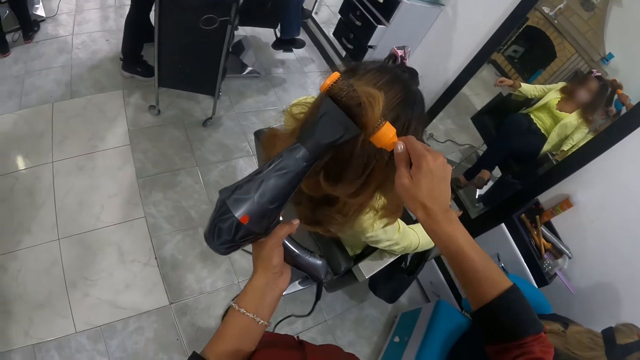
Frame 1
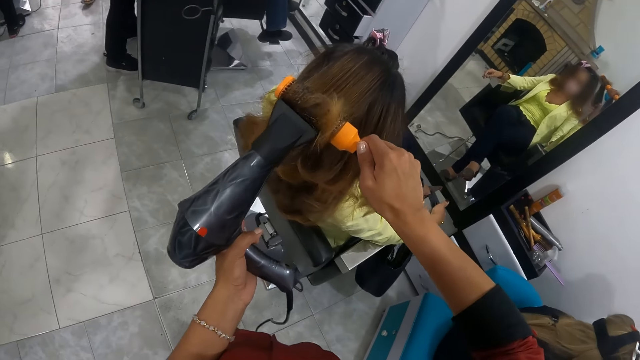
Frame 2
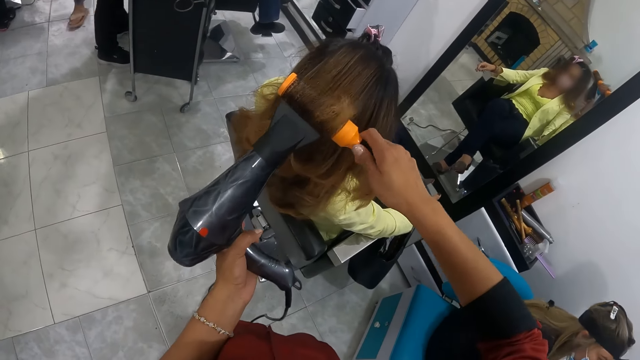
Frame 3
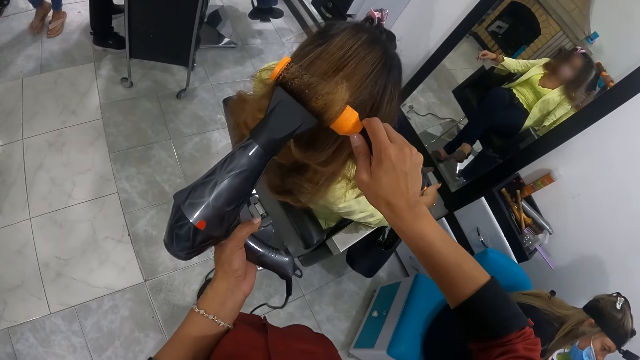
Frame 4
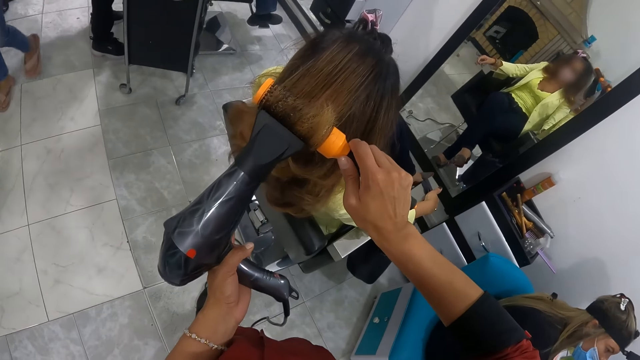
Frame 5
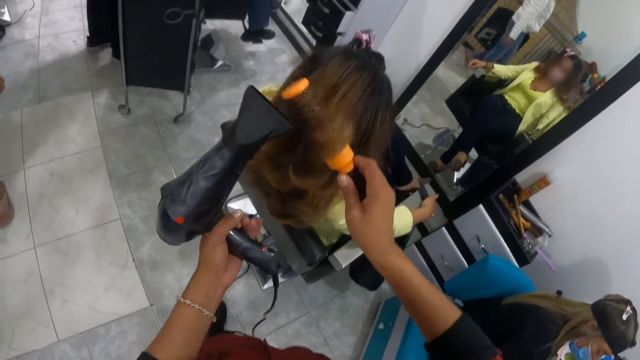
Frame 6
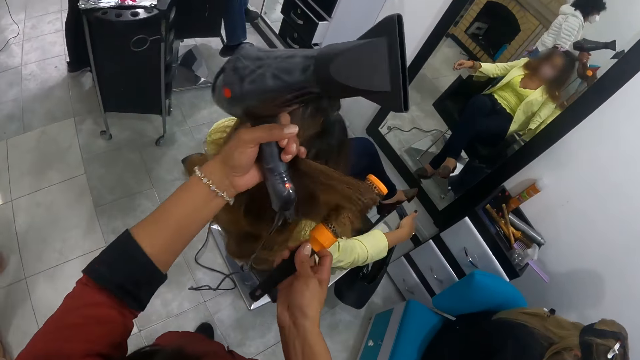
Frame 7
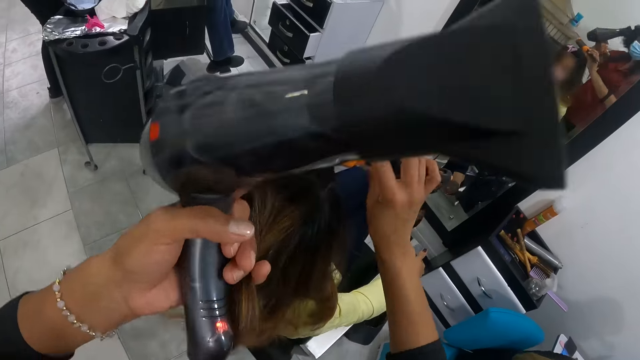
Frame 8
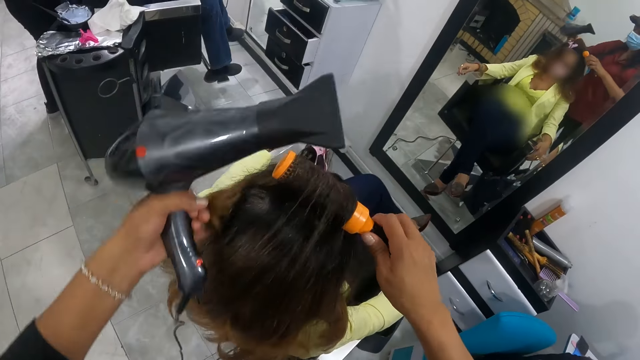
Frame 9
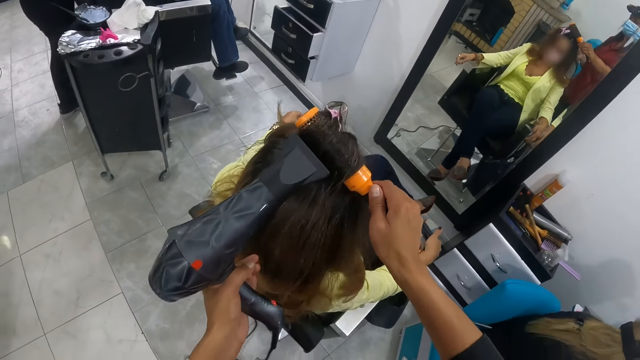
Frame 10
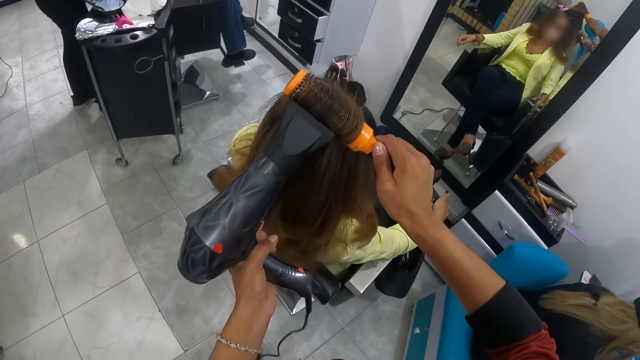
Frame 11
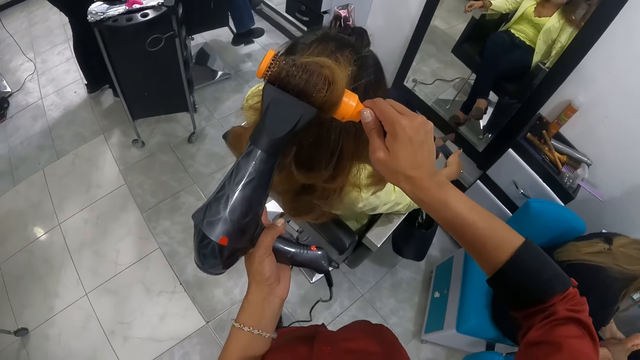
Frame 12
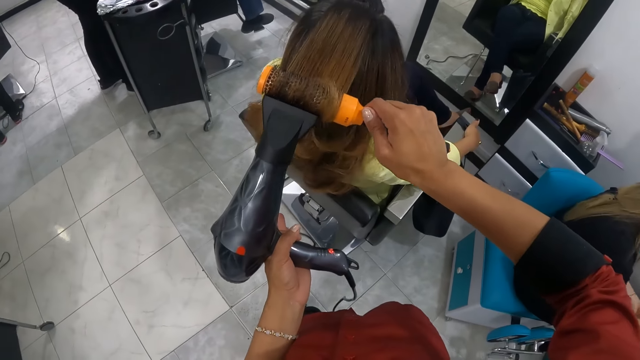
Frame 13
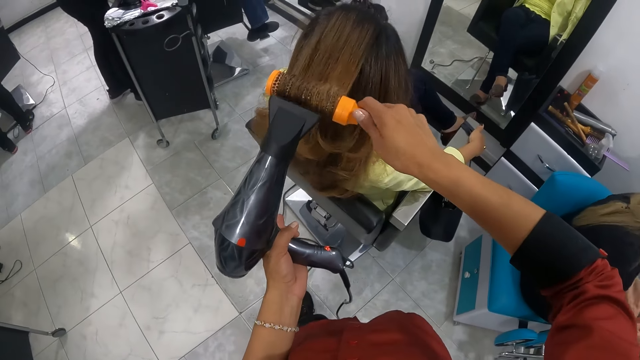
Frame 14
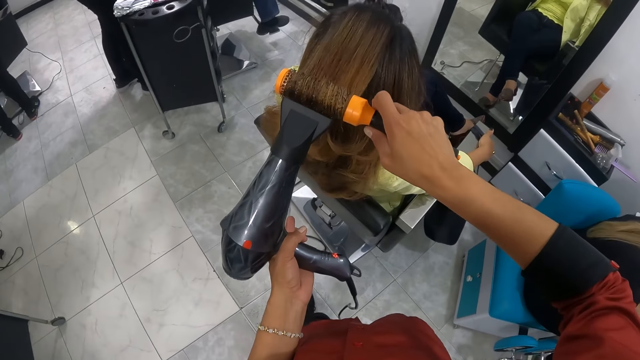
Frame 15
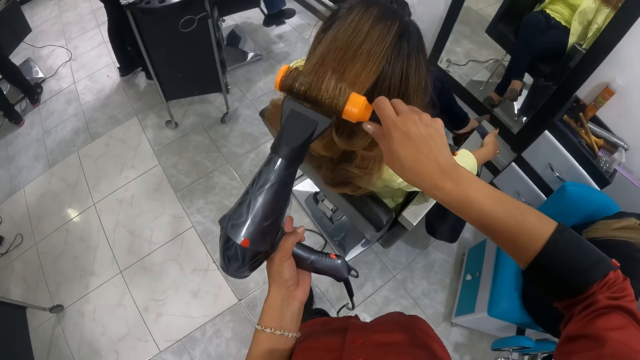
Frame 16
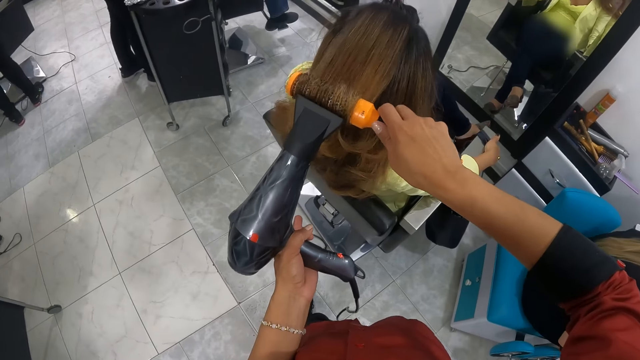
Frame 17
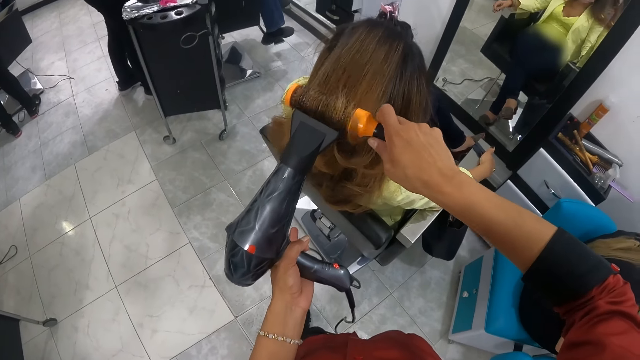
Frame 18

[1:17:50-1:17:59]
The camera wearer rolls the hair dryer brush with her right hand. She holds the woman's hair with her left hand. She brushes the woman's hair with the hair dryer brush in her right hand. She dries the woman's hair with the hair dryer in her left hand. She rolls the hair dryer brush with her right hand.

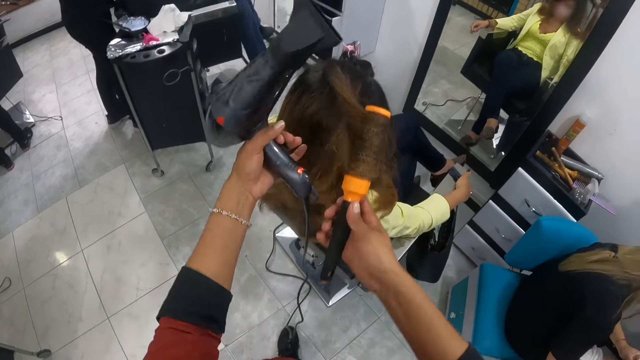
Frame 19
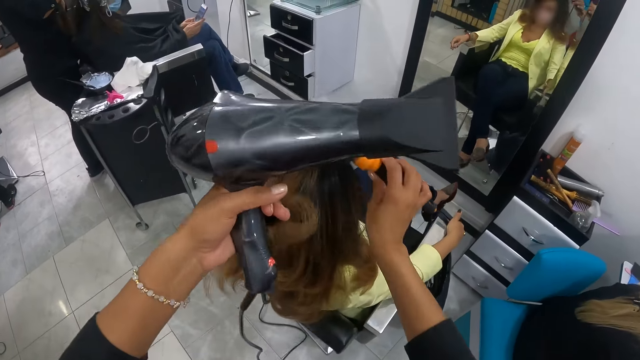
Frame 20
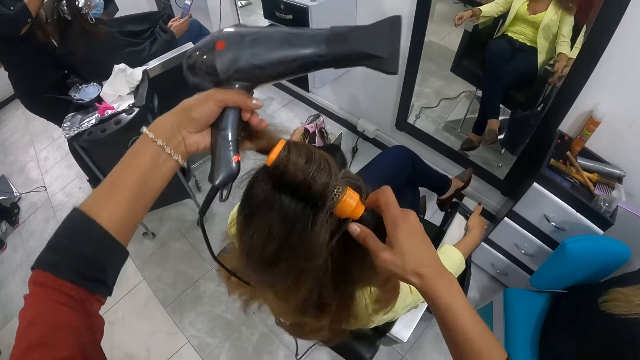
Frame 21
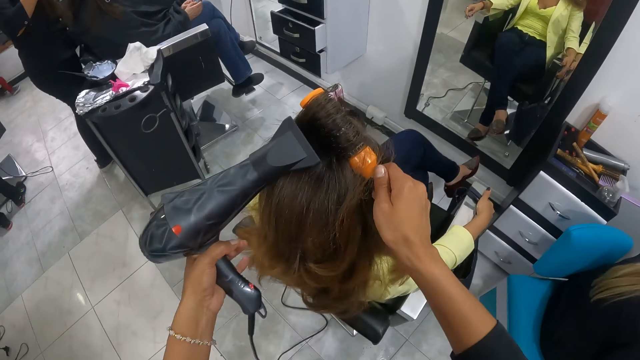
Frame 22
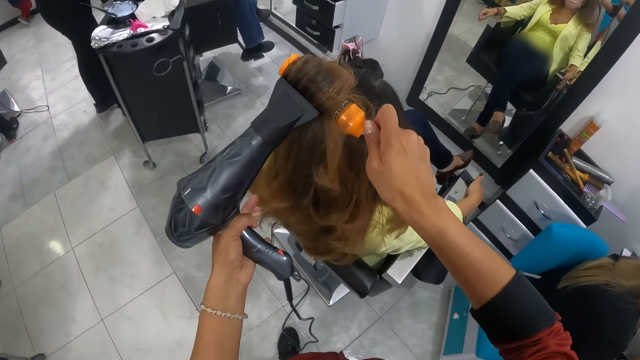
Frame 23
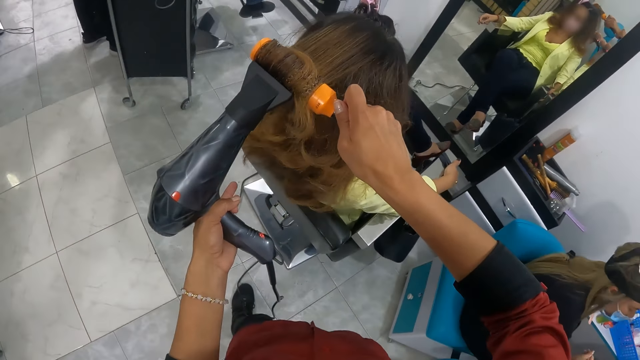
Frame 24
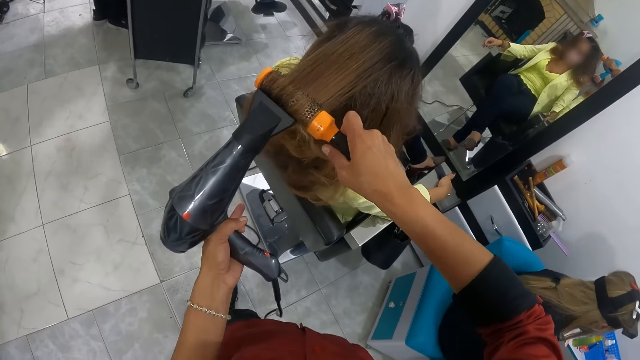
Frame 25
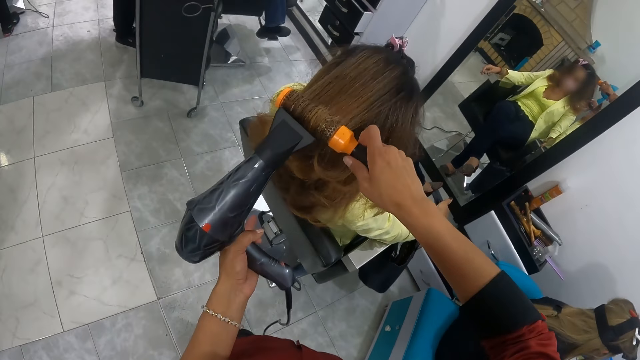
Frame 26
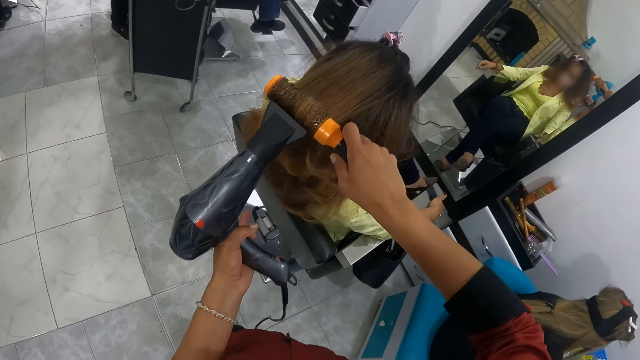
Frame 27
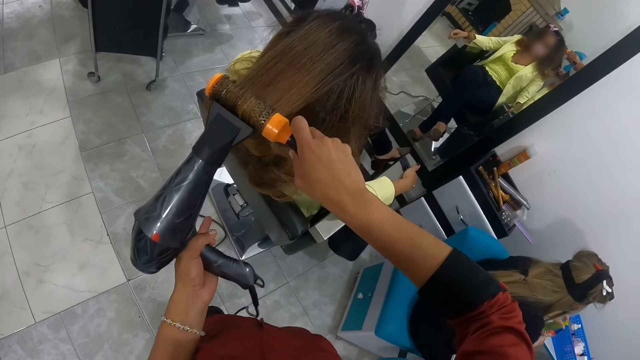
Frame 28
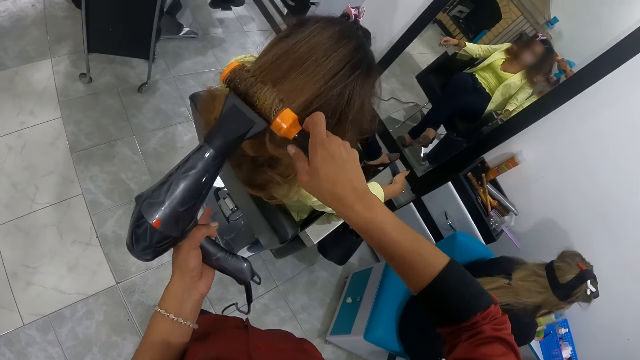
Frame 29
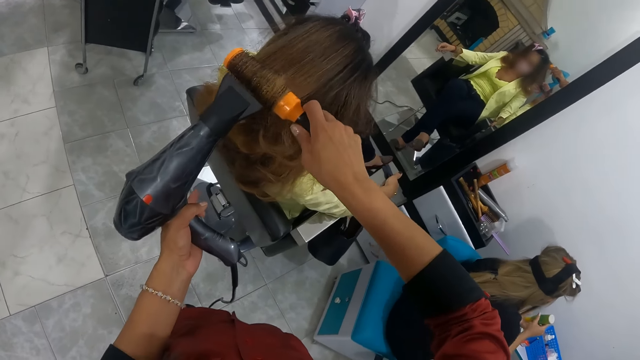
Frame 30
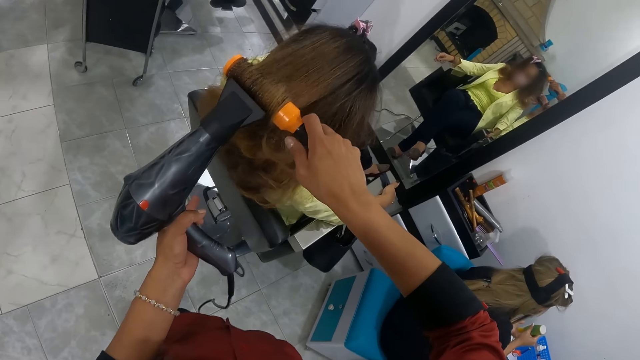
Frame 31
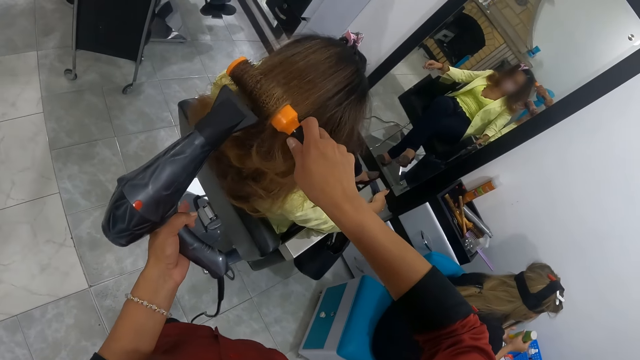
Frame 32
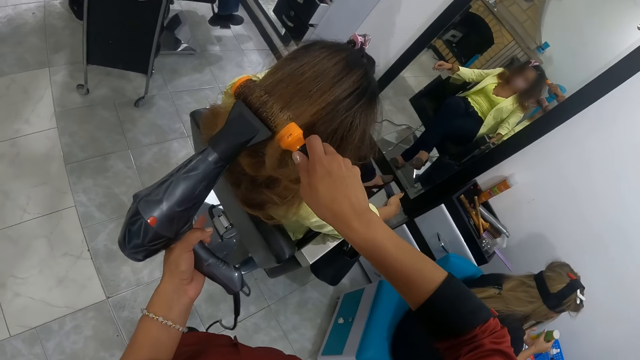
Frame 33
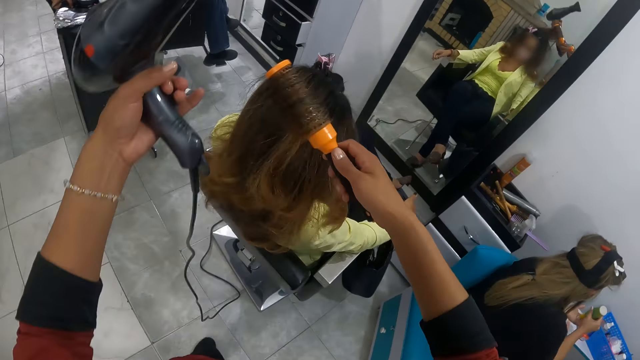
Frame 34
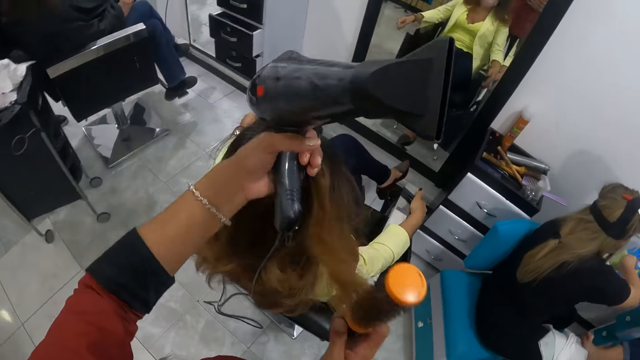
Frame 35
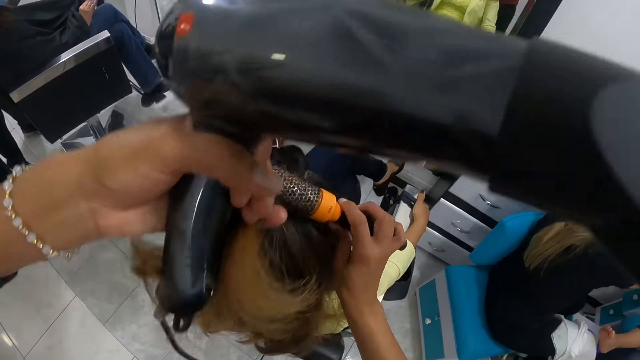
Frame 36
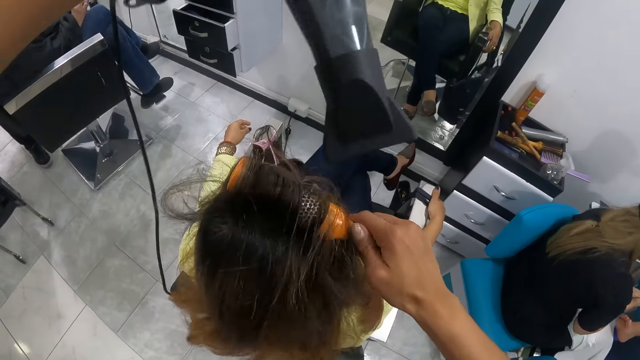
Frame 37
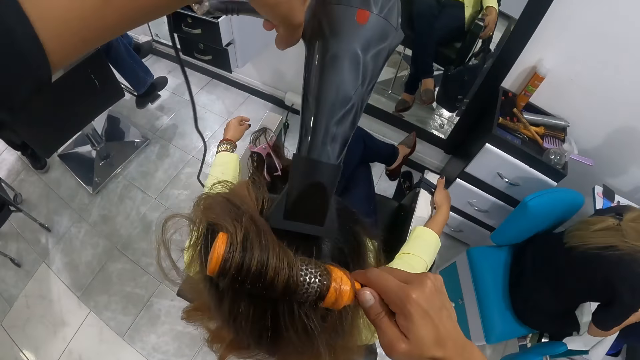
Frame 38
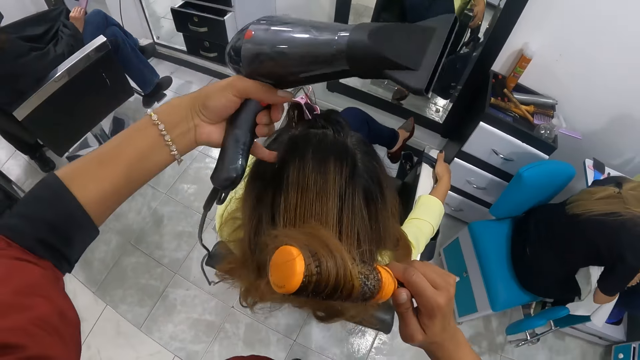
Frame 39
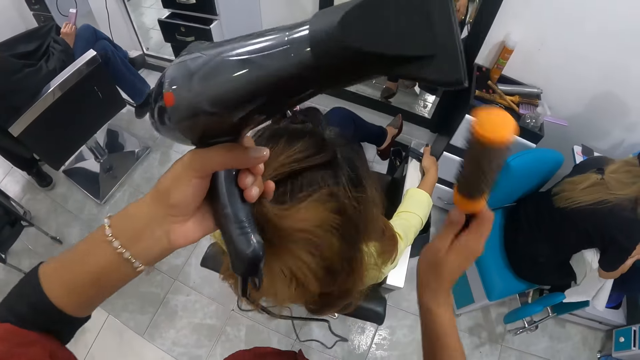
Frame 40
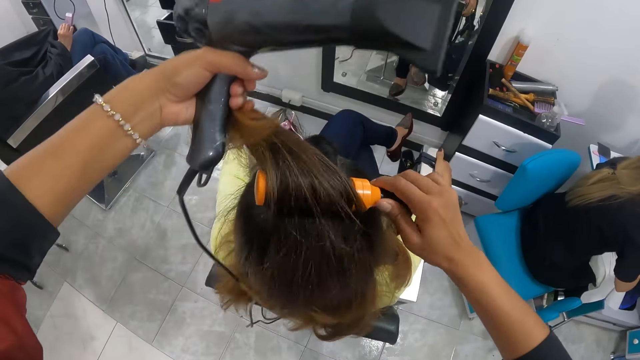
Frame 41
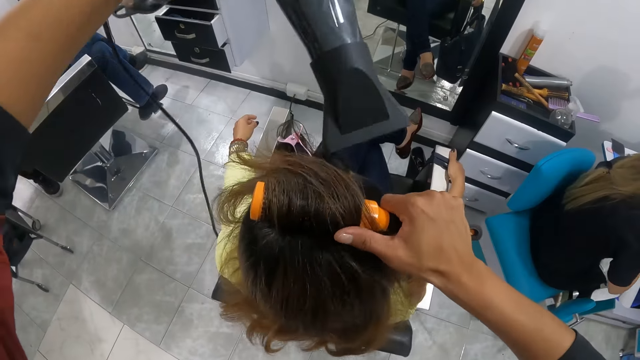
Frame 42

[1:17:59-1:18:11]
The camera wearer holds the woman's hair with her left hand. She brushes the woman's hair with the hair dryer brush in her right hand. She dries the woman's hair with the hair dryer in her left hand. She rolls the hair dryer brush with her right hand. Another woman picks a lotion from the table with her right hand. The camera wearer holds the first woman's hair with her left hand. She brushes the first woman's hair with the hair dryer brush in her right hand. She dries the first woman's hair with the hair dryer in her left hand. She holds the first woman's hair with her left hand. She brushes the first woman's hair with the hair dryer brush in her right hand.
